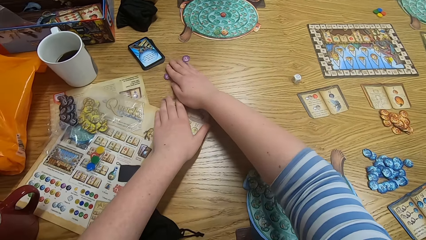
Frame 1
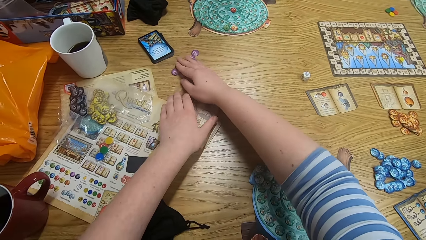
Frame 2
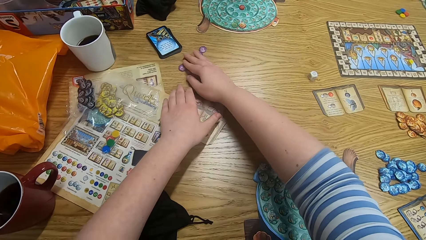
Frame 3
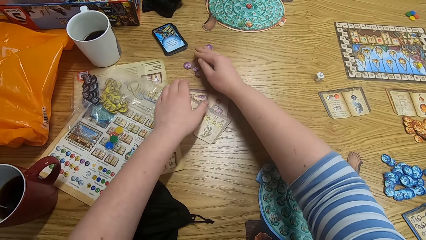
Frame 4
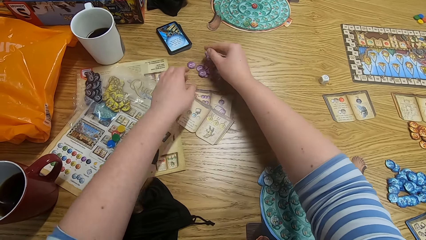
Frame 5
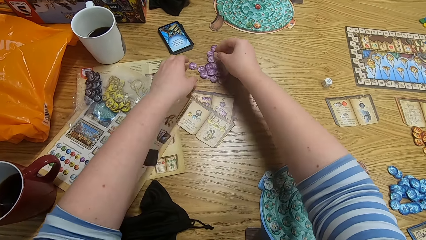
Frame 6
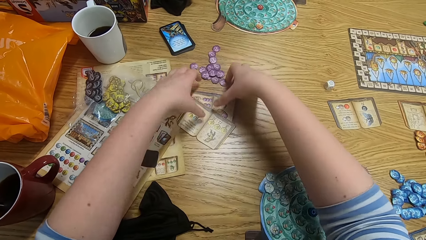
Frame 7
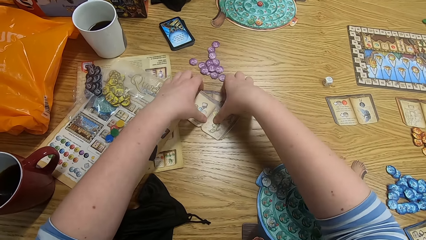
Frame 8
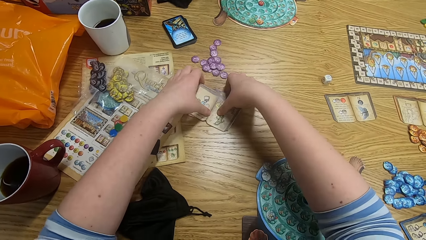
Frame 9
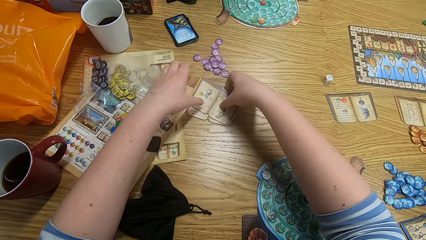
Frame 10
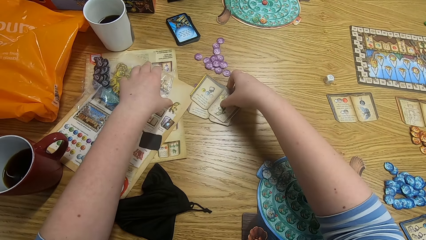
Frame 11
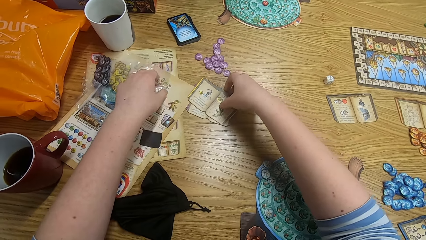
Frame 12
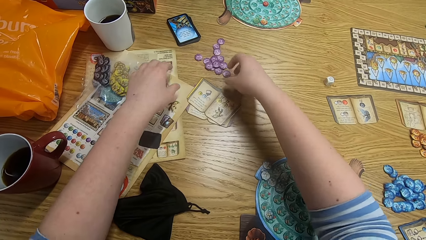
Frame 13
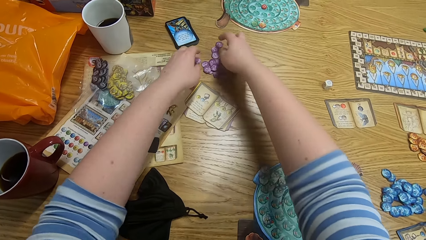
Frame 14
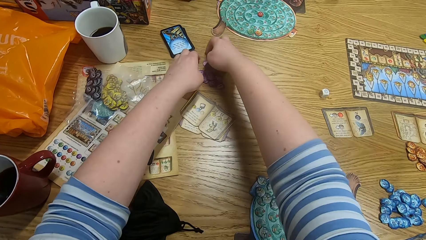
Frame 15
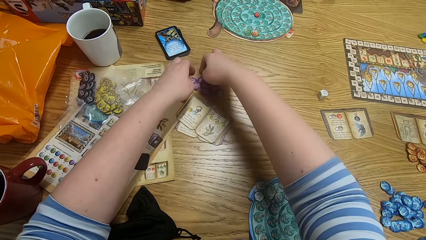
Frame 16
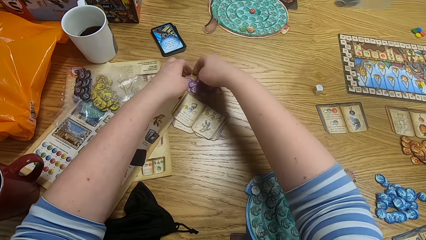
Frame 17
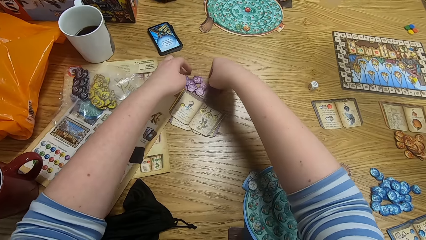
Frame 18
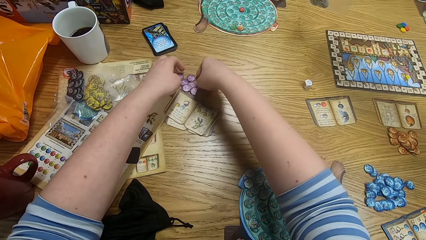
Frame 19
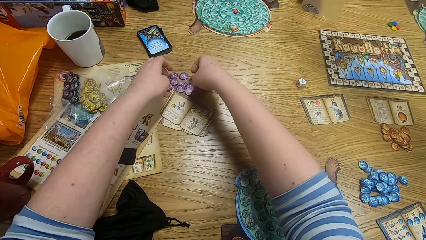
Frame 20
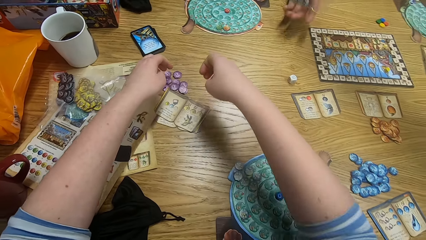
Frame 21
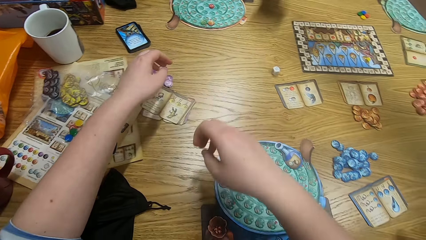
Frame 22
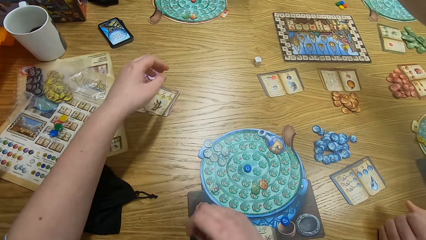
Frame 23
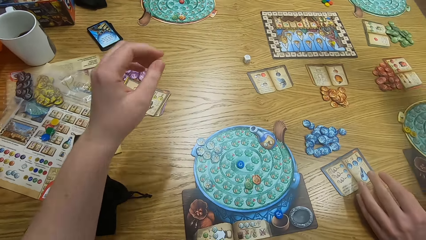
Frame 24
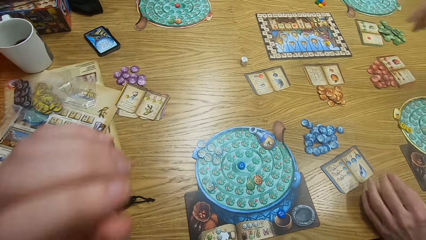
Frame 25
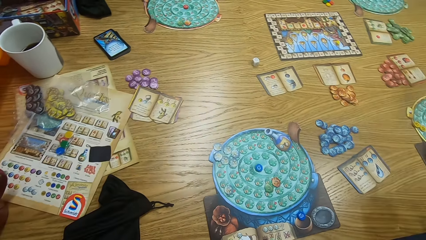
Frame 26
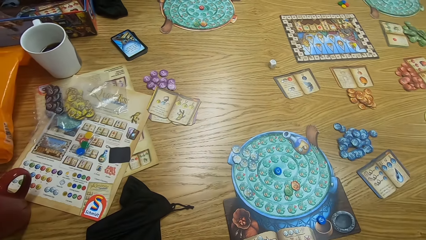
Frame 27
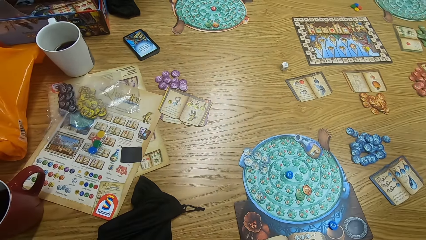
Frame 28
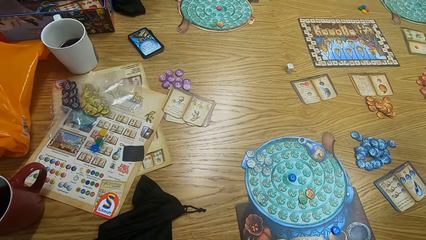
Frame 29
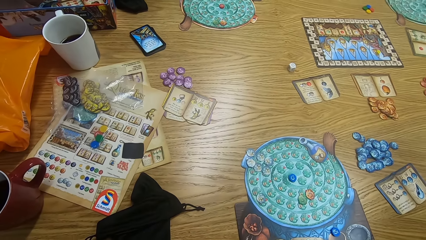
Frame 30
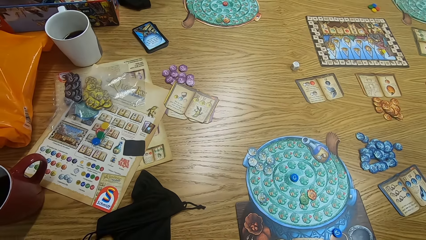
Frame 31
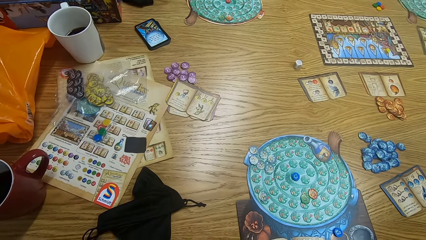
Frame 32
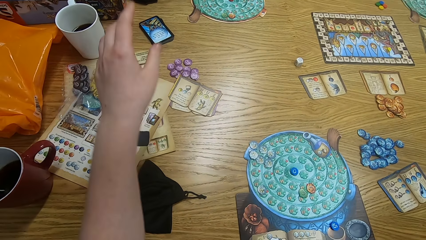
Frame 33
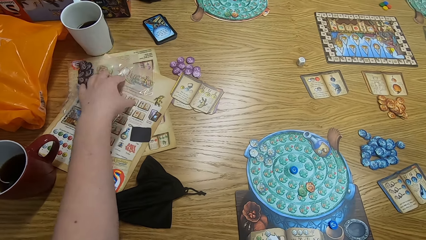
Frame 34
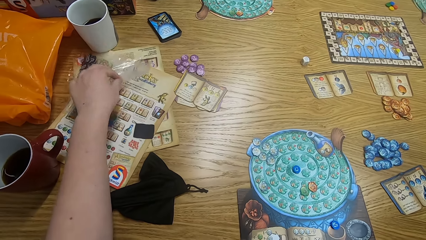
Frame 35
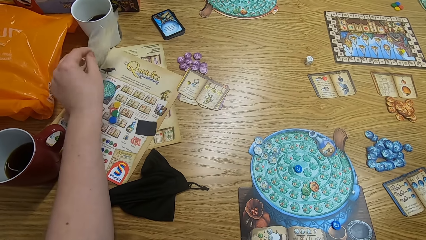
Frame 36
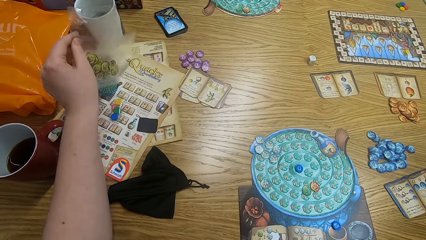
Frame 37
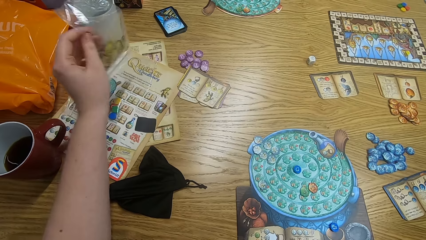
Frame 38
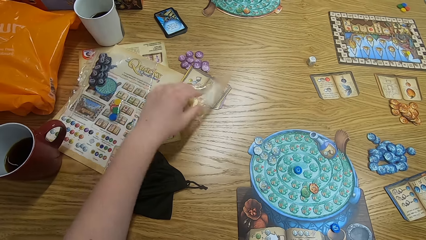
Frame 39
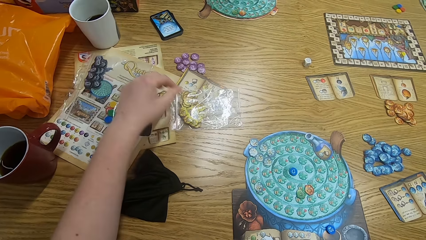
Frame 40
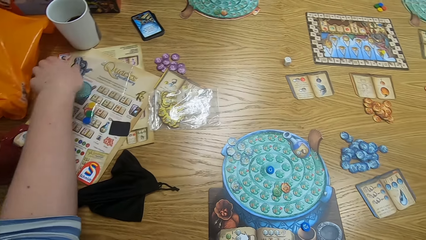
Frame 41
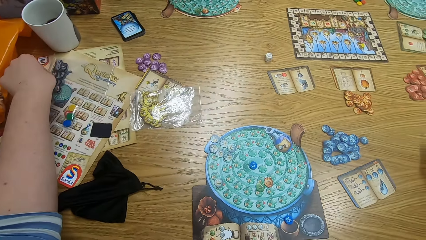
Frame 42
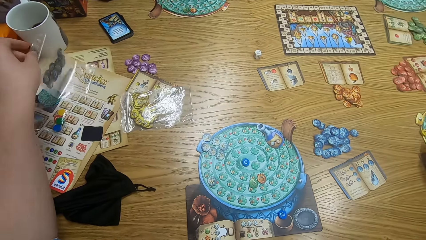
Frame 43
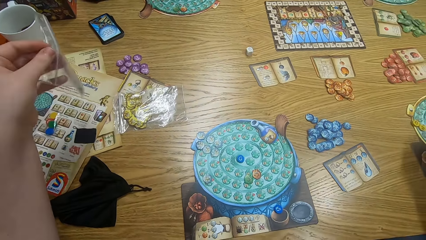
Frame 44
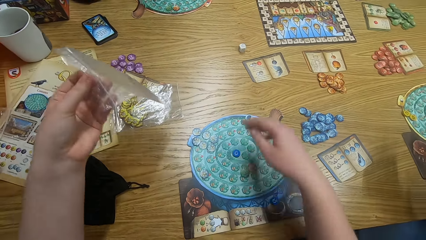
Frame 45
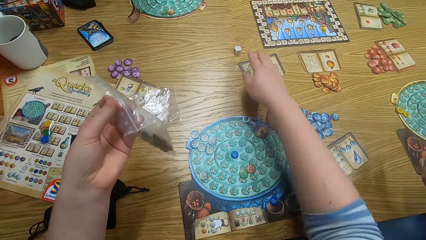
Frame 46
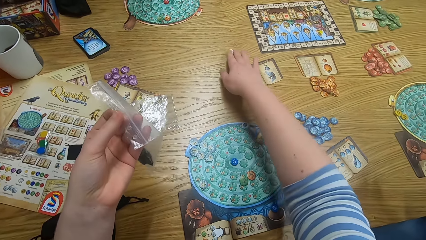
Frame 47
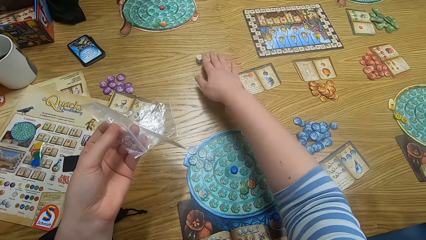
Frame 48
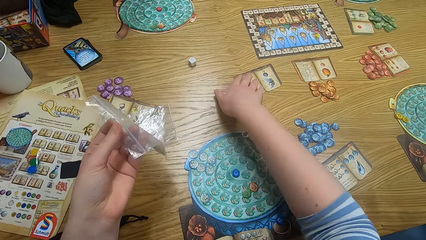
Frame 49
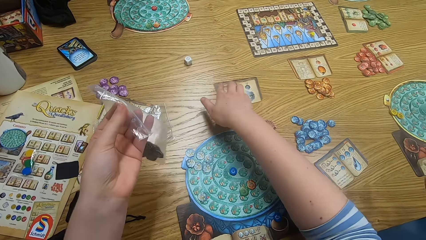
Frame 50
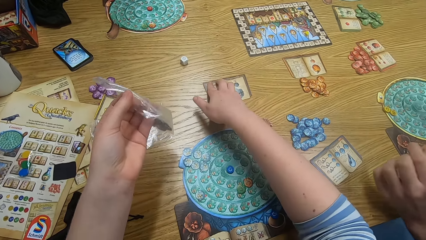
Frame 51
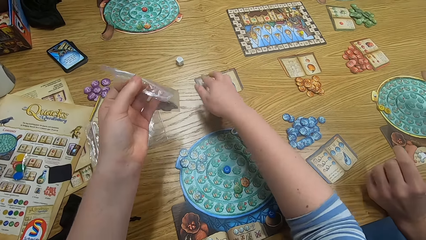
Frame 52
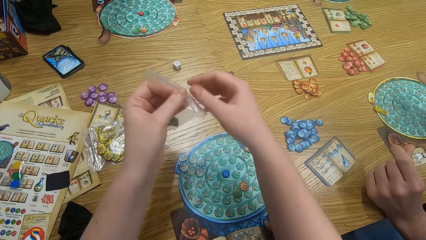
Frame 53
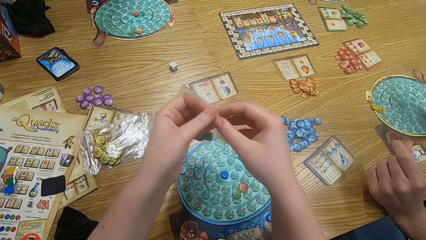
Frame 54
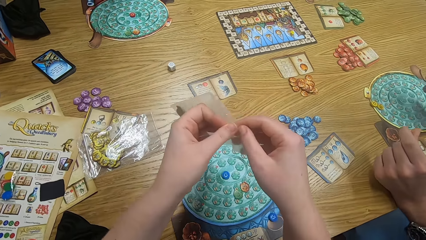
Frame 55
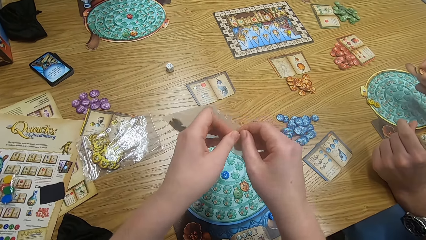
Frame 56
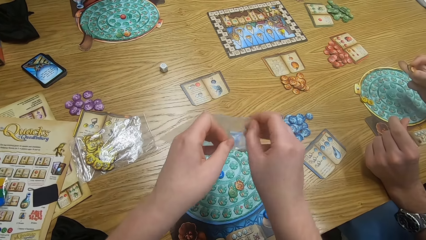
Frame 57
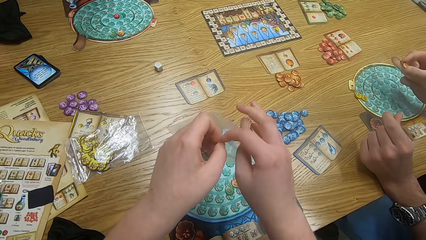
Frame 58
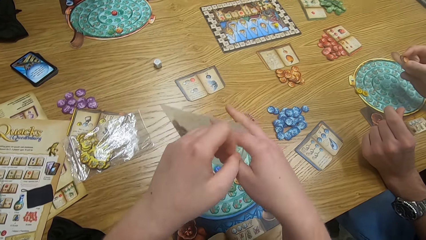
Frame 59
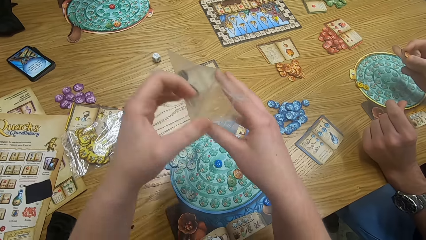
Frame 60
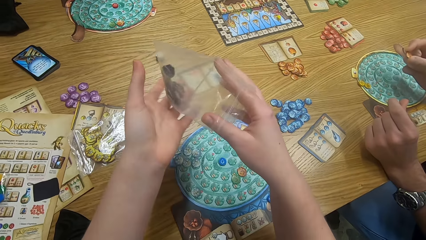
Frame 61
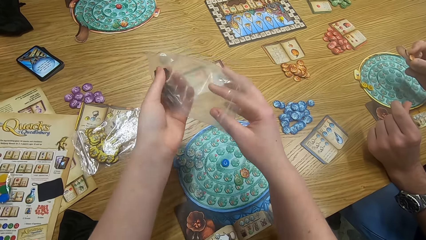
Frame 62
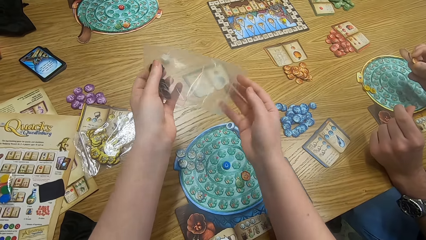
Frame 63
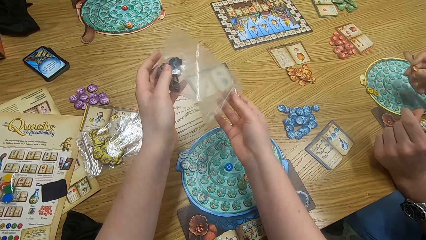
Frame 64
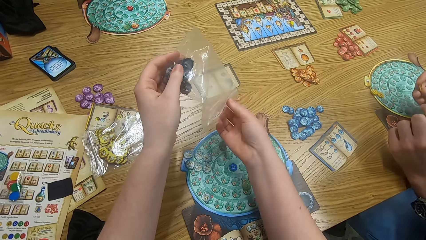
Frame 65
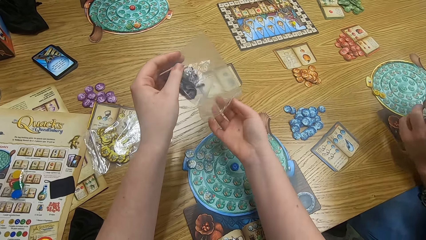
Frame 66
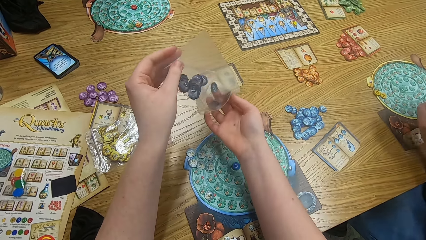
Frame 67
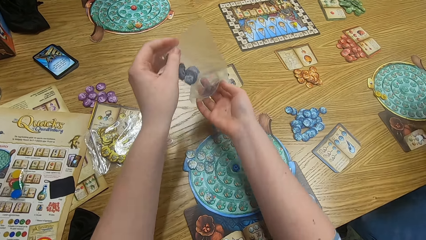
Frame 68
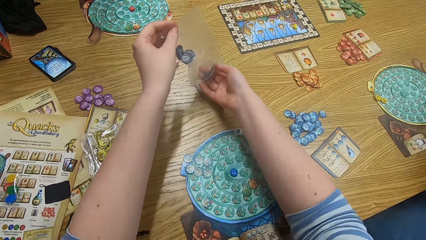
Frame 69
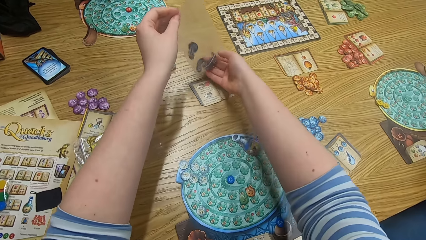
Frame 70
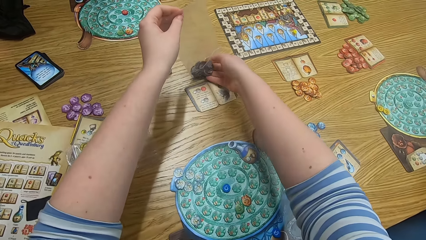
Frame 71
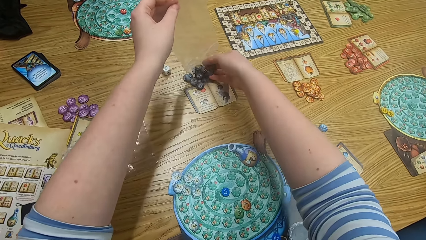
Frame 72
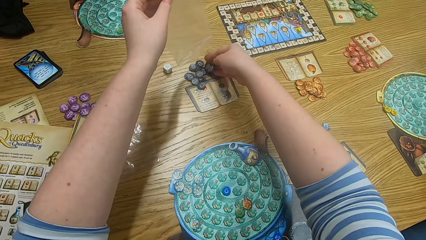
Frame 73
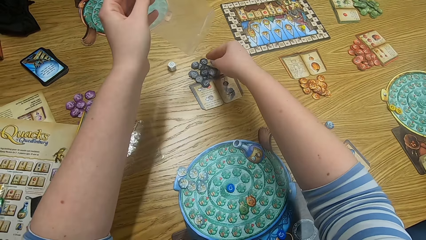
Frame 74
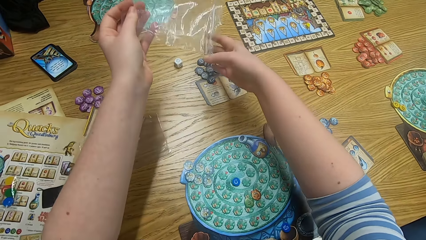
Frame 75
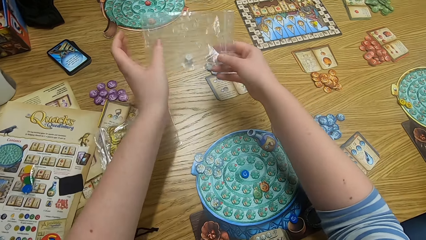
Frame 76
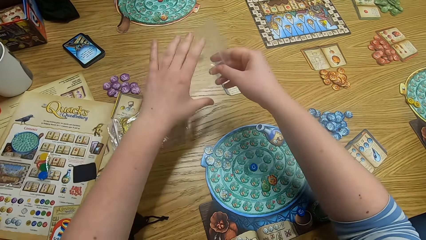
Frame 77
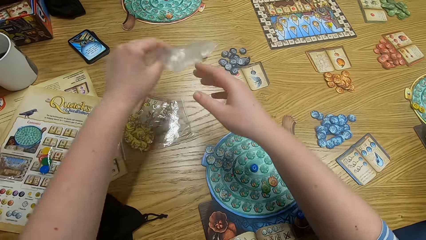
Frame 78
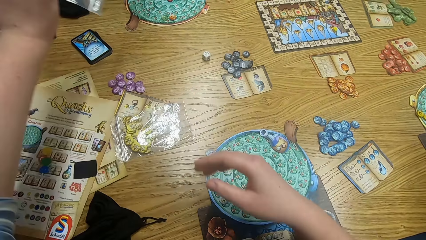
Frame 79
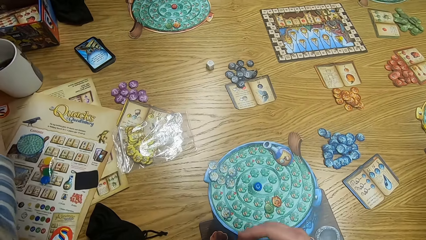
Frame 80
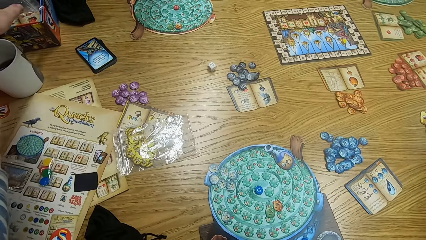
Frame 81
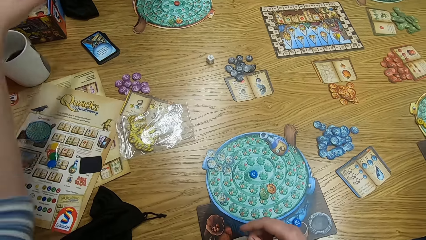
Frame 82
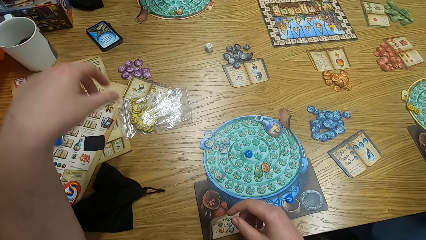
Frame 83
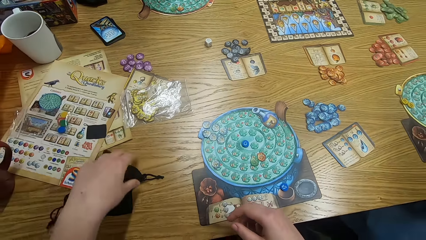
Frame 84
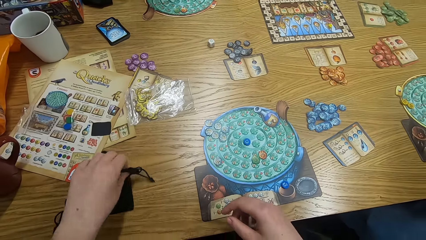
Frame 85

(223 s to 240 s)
The camera wearer picks up something from the table. A man moves hands. The camera wearer picks up something from the table. Another man moves hands. The camera wearer looks around. They pick up the paper or plastic bag from the table. They drop the plastic bag on the table. They pick up the plastic bag from the table. They move something. They hold the paper. They hold it again. The first man moves hands and holds something. The camera wearer opens the paper. They pour tiles on the table. They place the paper on the table.
